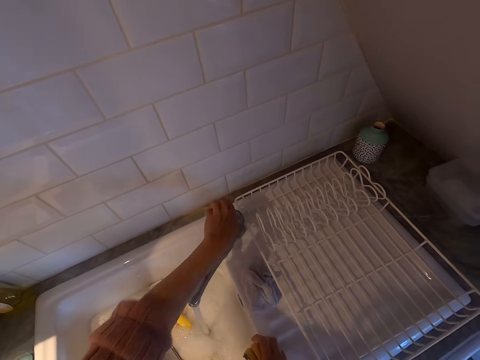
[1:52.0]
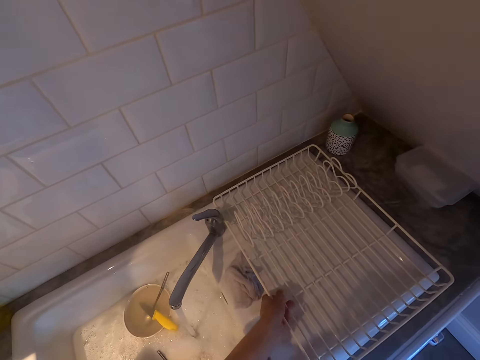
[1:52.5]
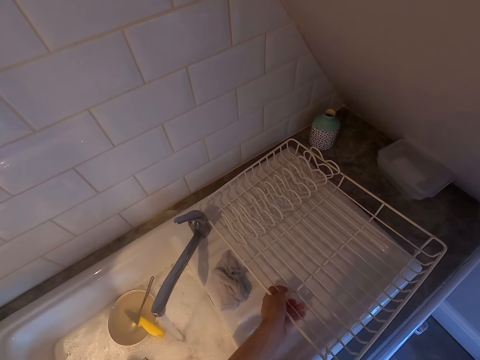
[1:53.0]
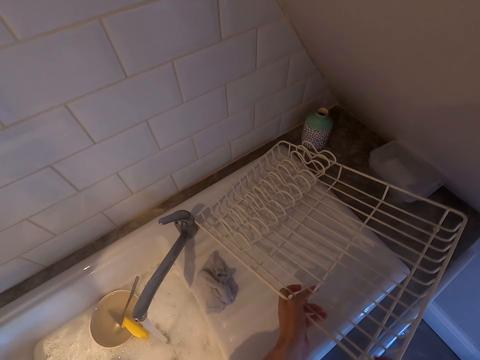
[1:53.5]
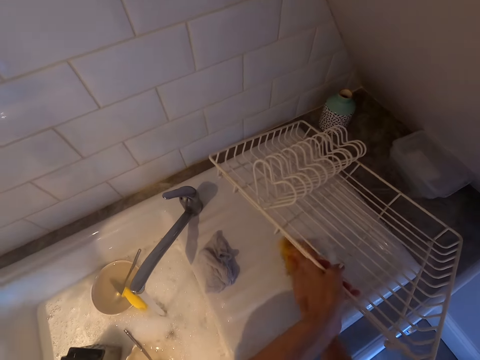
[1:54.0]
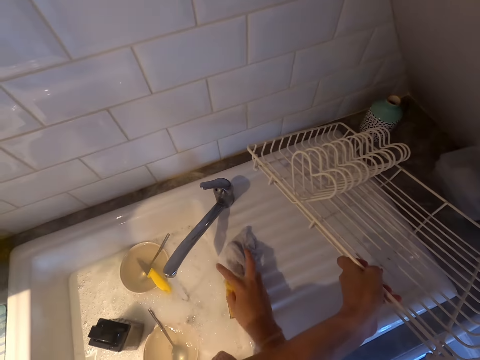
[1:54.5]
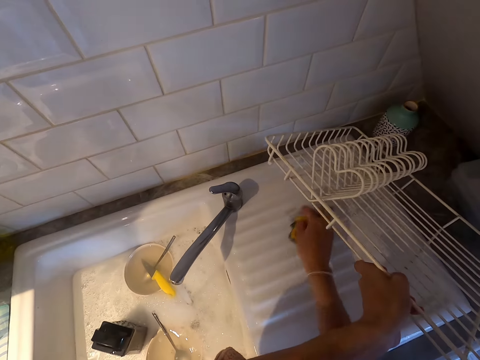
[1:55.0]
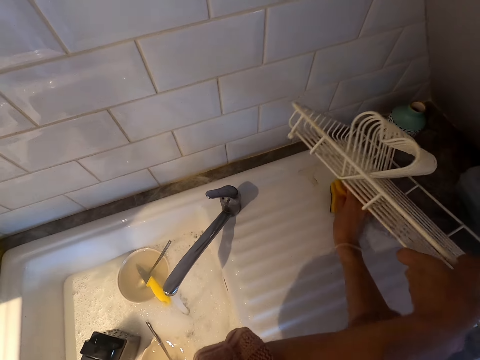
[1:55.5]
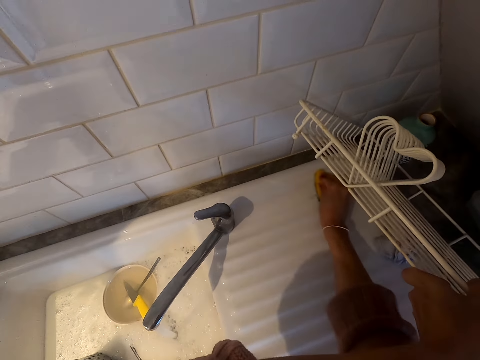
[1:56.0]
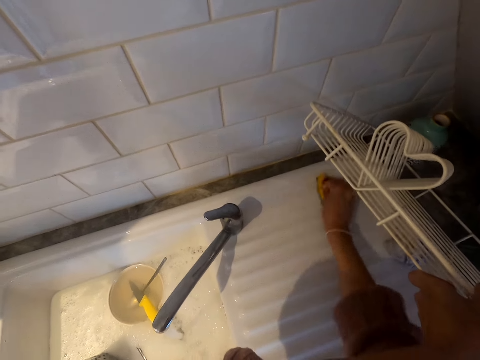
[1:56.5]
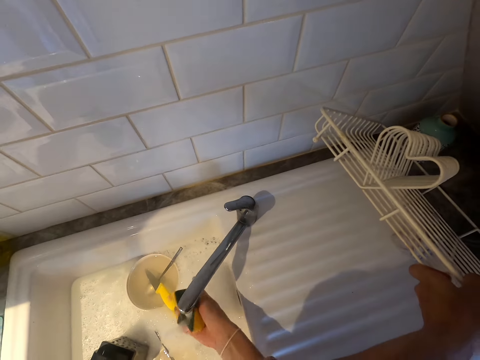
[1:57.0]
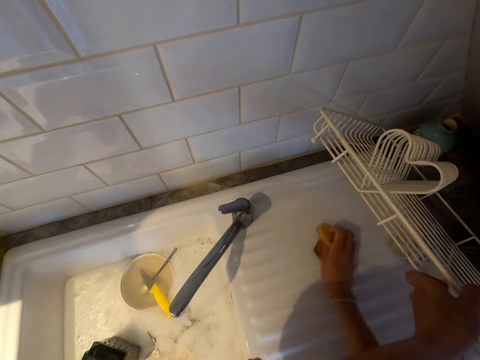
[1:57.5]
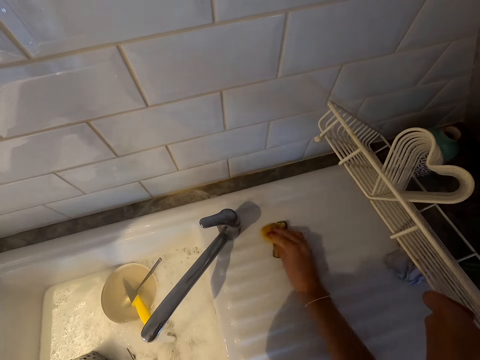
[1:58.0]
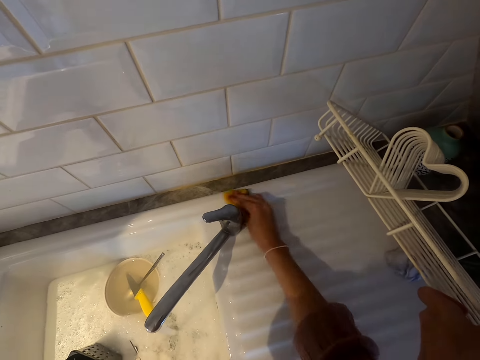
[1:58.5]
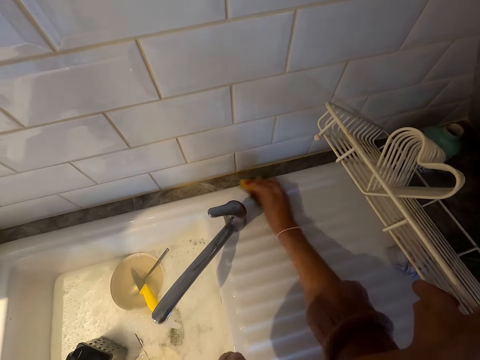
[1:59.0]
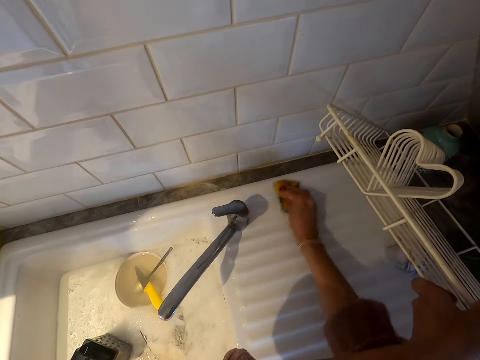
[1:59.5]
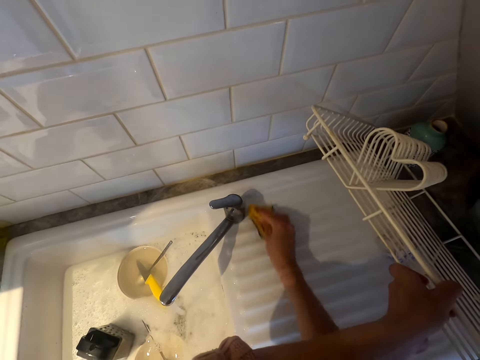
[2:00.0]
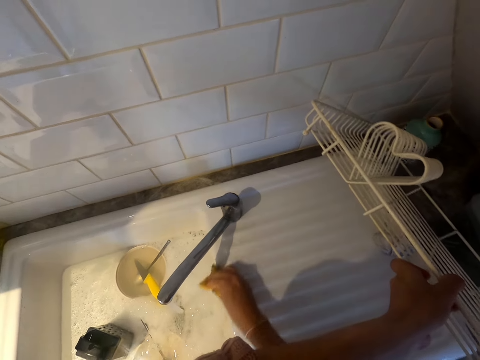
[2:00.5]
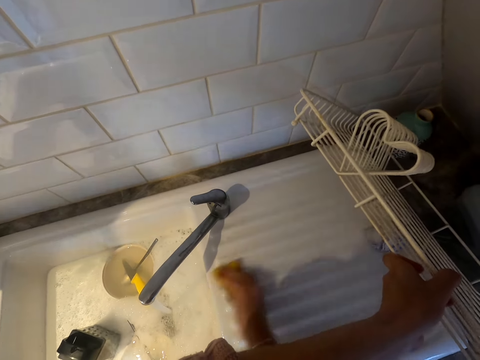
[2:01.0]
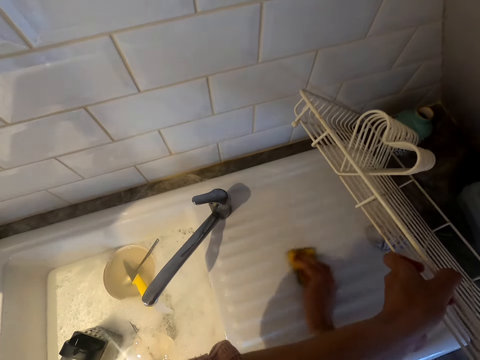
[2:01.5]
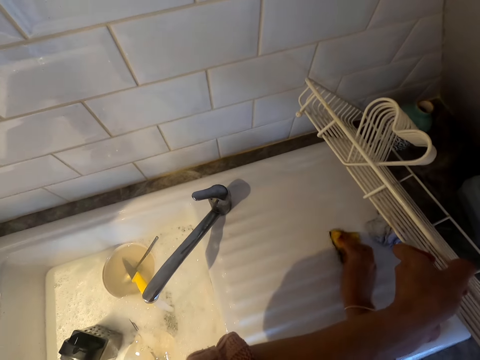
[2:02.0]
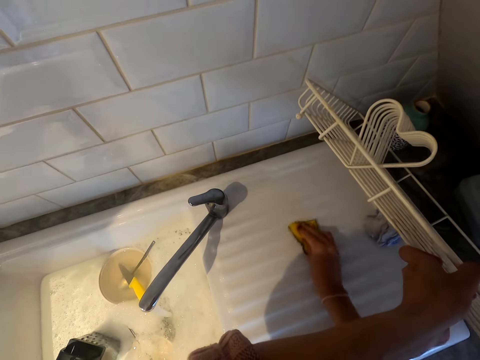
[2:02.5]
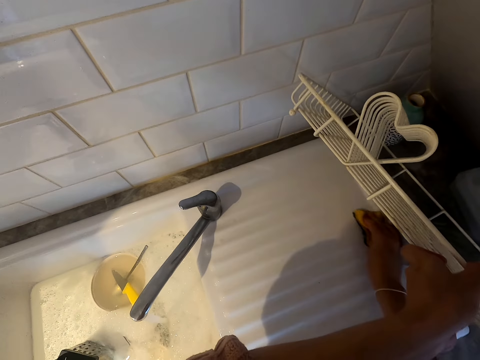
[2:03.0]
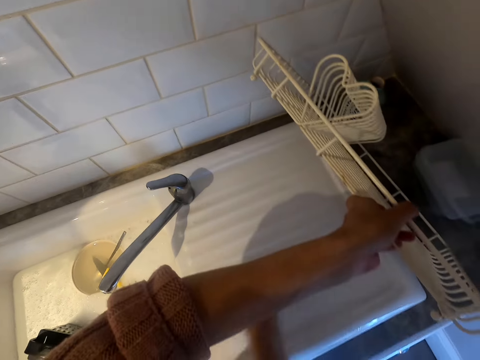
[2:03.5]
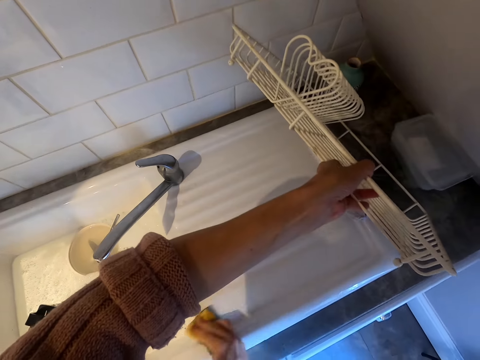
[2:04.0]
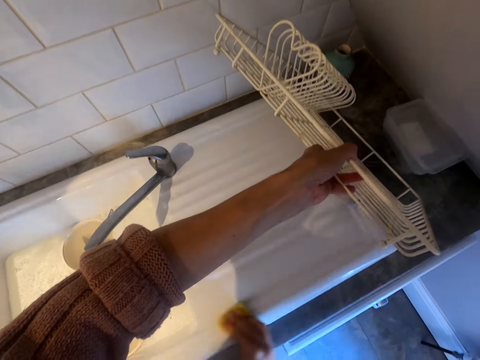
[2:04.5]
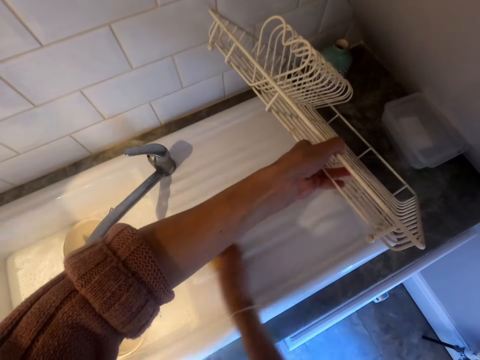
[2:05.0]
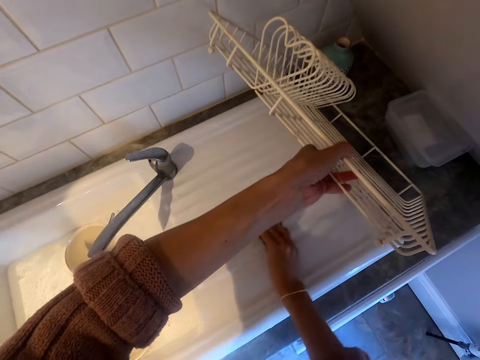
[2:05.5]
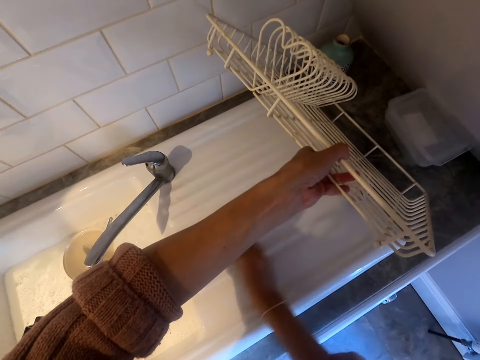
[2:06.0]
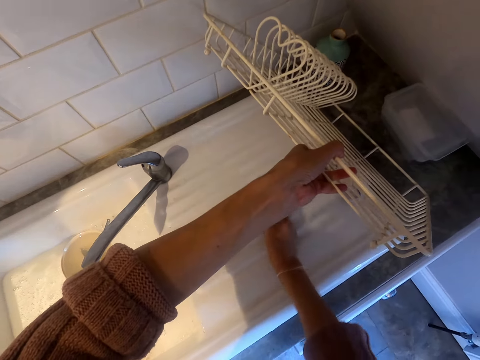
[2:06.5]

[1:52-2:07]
The camera wearer lifts a dish rack. They wash something under the dish rack. They clean the sink area.

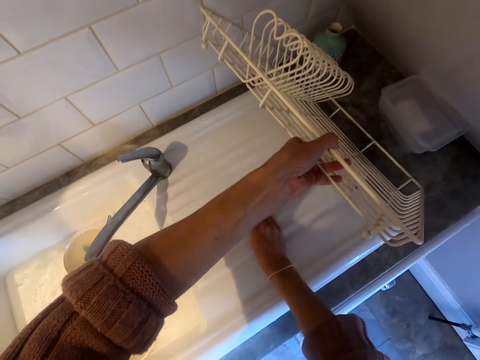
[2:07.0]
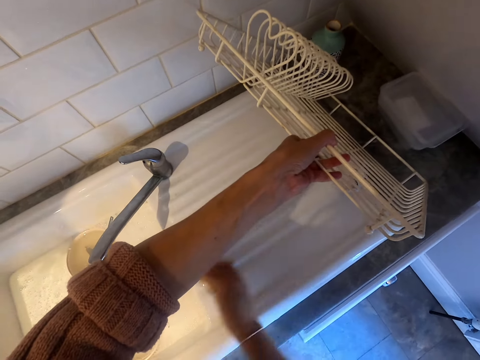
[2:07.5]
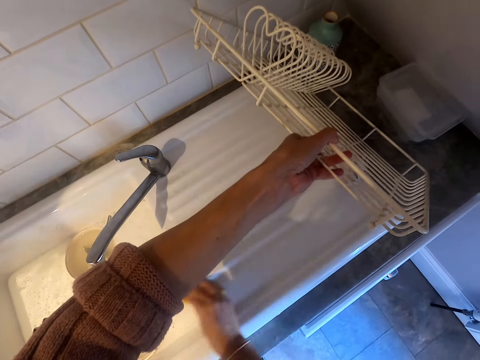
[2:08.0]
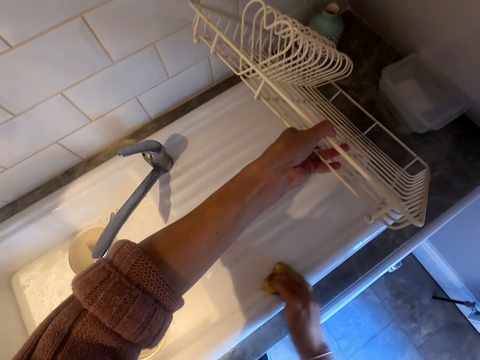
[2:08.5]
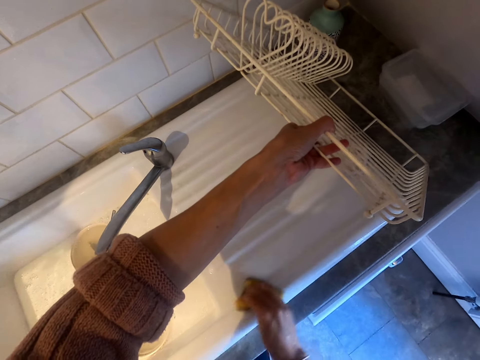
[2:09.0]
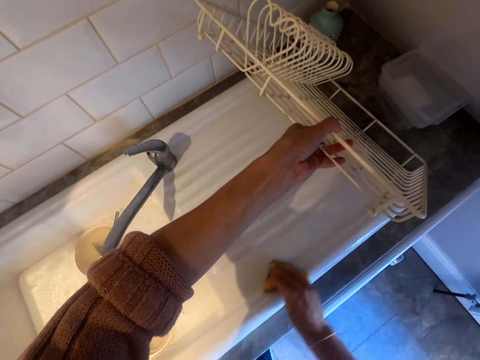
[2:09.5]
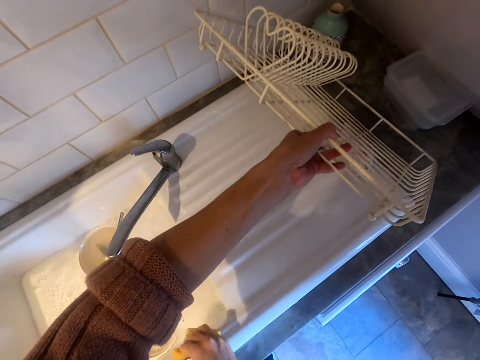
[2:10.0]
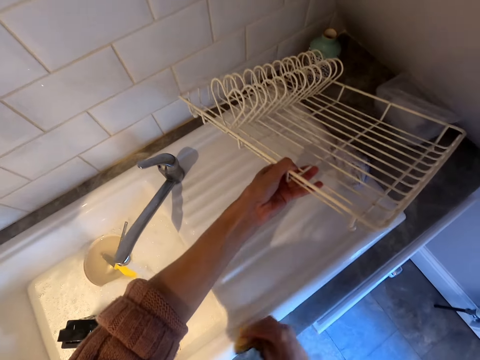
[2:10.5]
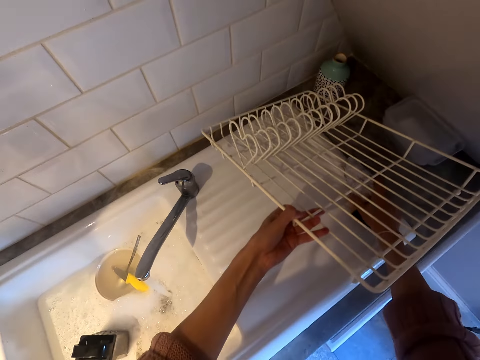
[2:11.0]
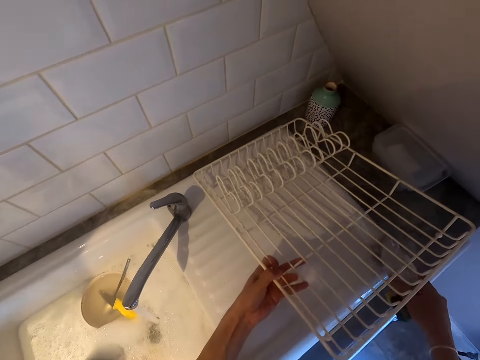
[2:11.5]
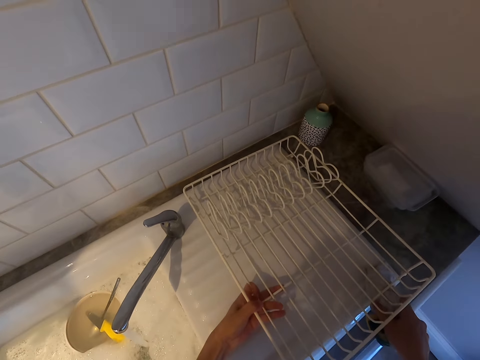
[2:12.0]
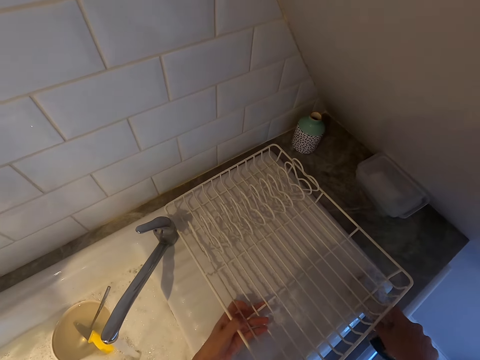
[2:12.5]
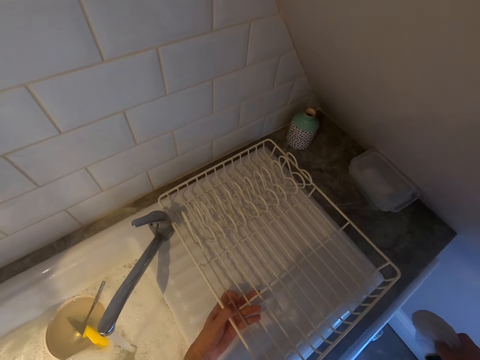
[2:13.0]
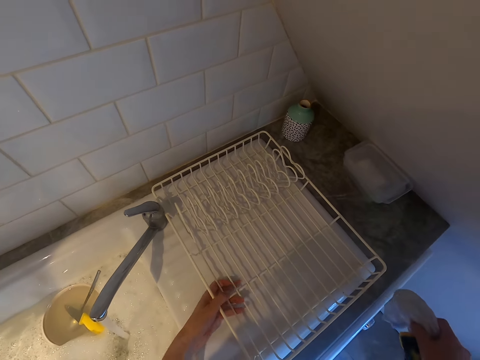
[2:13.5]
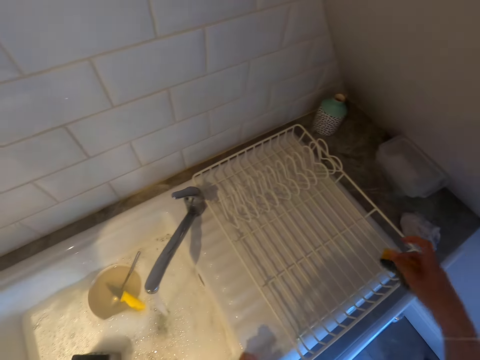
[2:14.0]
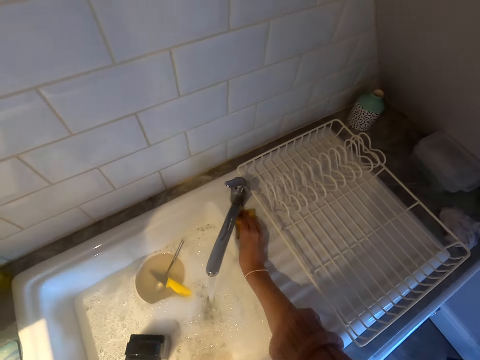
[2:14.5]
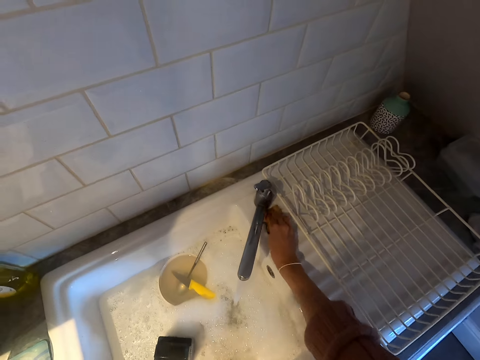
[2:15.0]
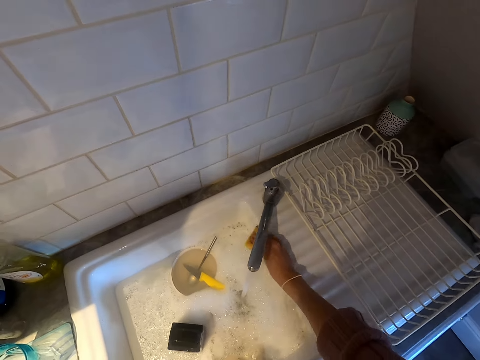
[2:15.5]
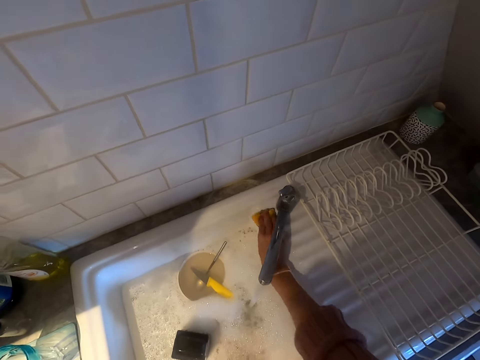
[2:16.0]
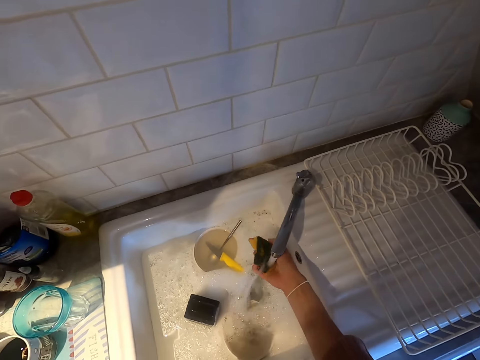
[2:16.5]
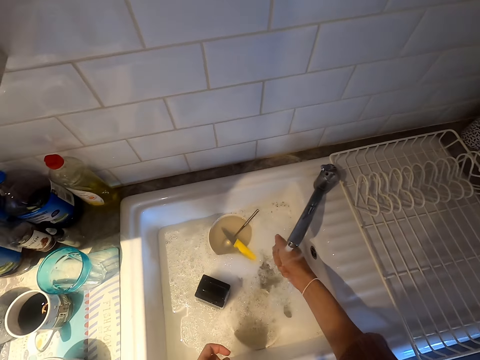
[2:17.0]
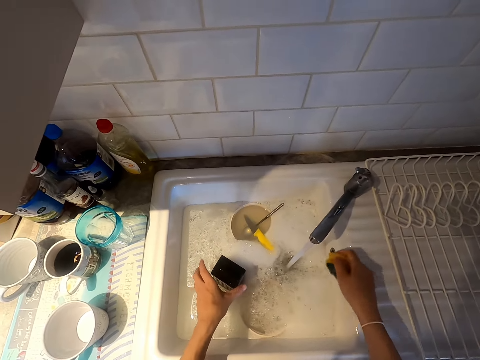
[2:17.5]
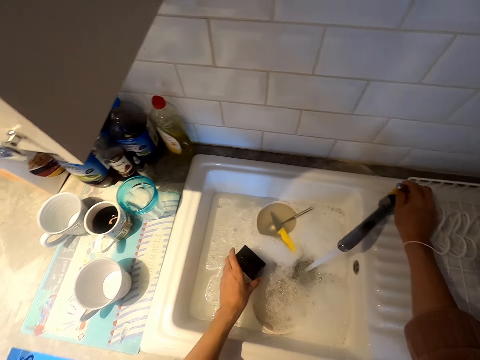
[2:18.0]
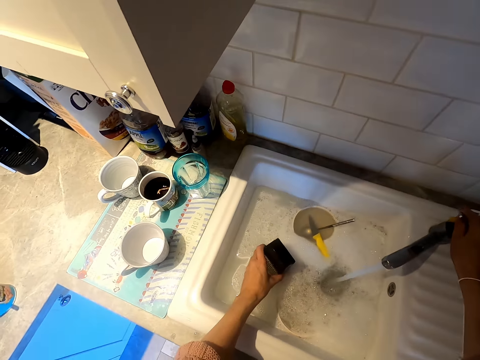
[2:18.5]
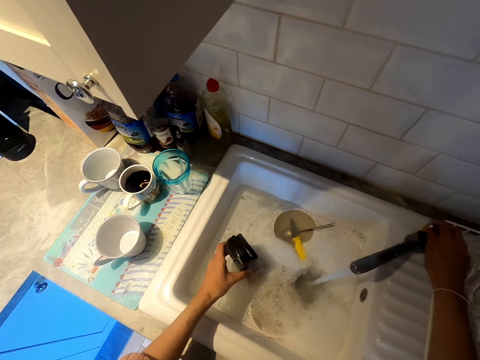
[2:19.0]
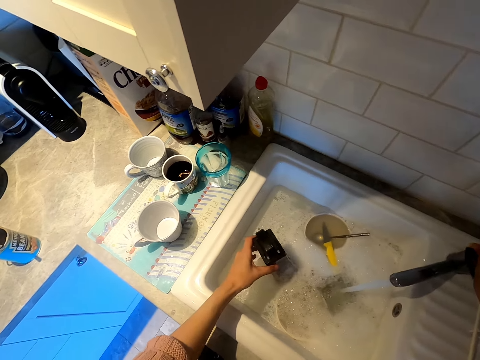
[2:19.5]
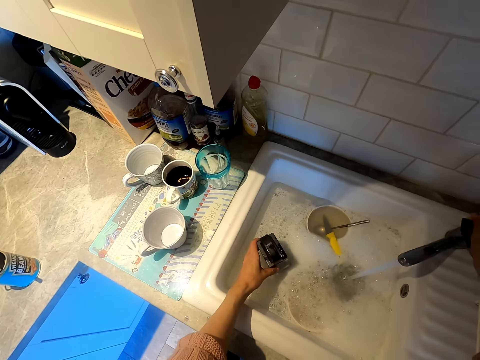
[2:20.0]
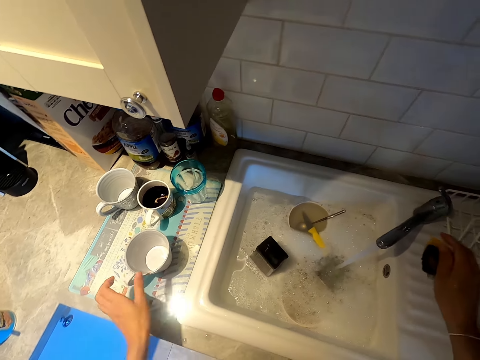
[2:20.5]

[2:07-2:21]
The camera wearer puts the dish rack on the sink area. They wipe the sink area. They wash the sponge. They adjust the tap.
